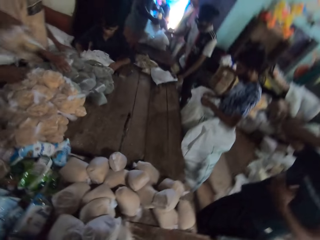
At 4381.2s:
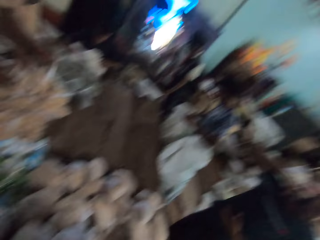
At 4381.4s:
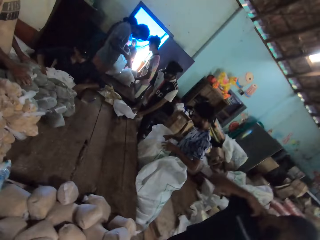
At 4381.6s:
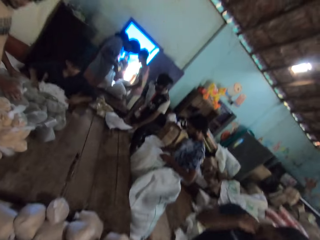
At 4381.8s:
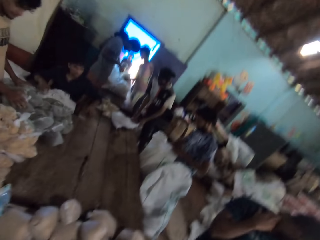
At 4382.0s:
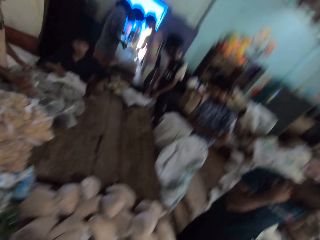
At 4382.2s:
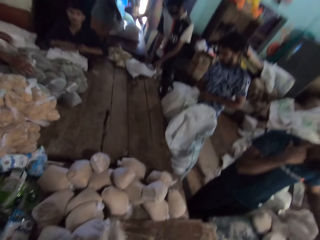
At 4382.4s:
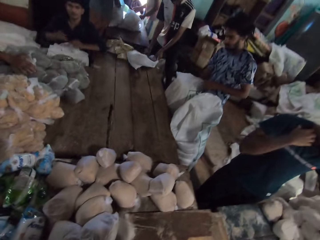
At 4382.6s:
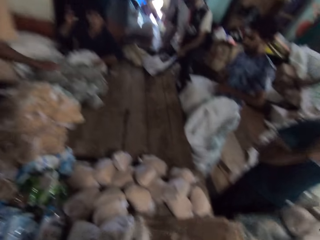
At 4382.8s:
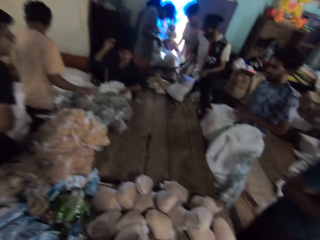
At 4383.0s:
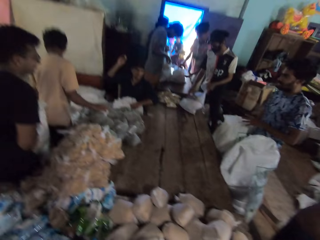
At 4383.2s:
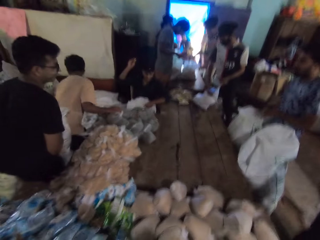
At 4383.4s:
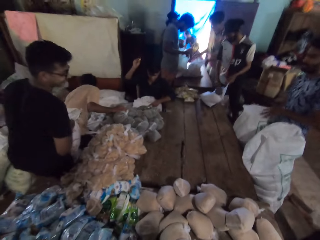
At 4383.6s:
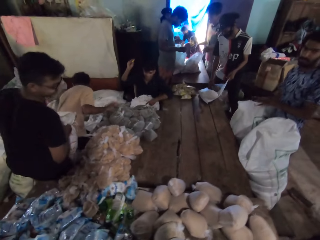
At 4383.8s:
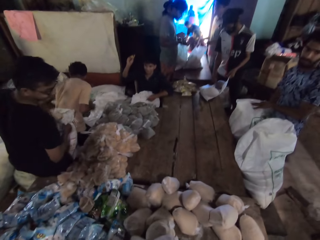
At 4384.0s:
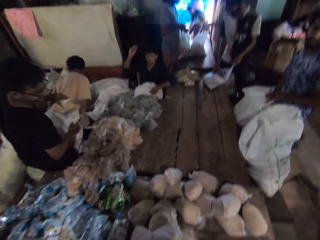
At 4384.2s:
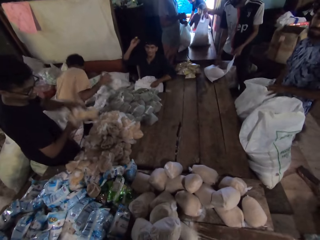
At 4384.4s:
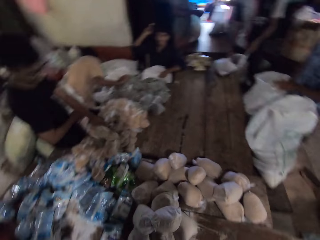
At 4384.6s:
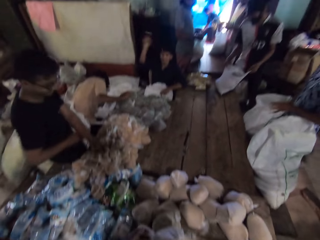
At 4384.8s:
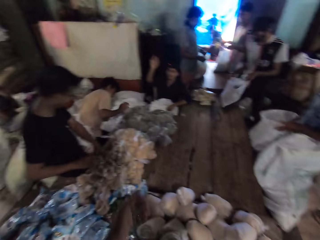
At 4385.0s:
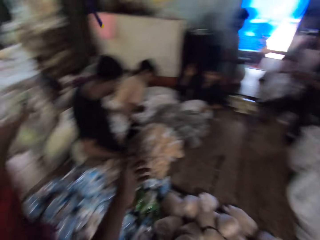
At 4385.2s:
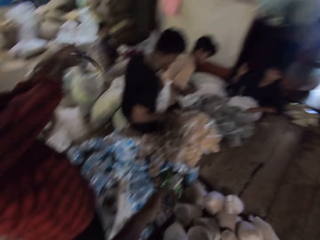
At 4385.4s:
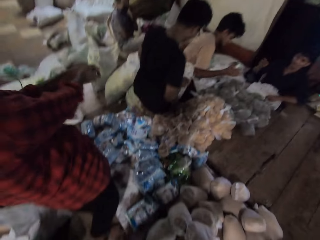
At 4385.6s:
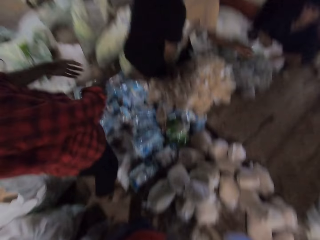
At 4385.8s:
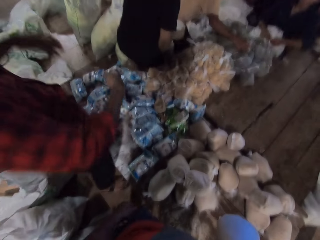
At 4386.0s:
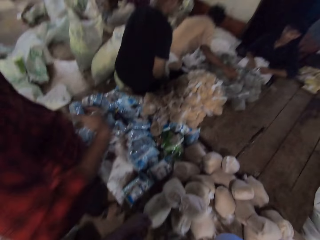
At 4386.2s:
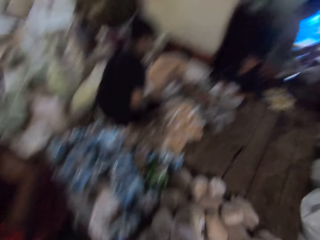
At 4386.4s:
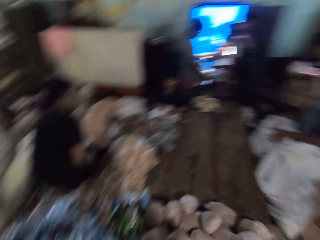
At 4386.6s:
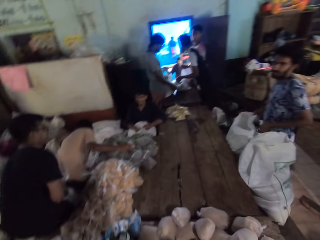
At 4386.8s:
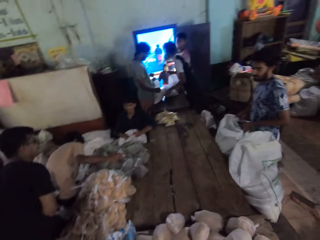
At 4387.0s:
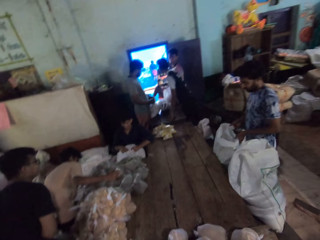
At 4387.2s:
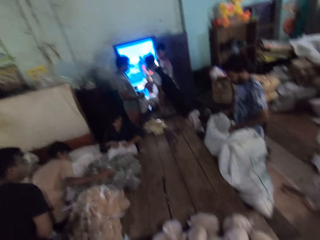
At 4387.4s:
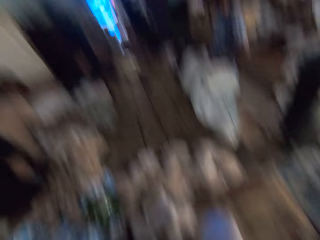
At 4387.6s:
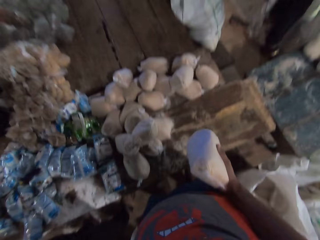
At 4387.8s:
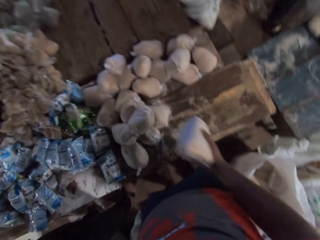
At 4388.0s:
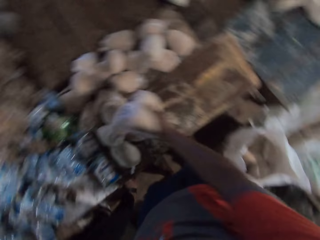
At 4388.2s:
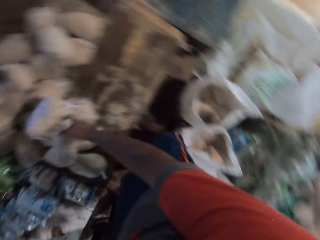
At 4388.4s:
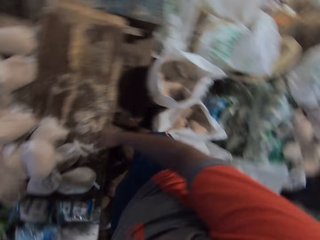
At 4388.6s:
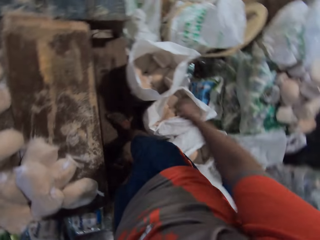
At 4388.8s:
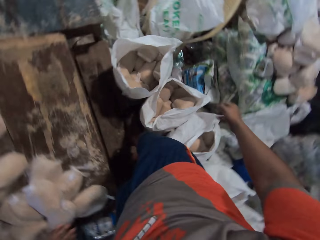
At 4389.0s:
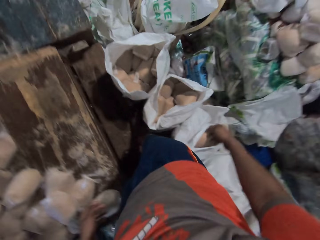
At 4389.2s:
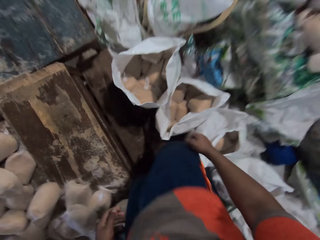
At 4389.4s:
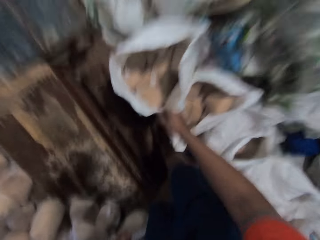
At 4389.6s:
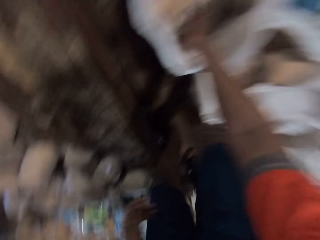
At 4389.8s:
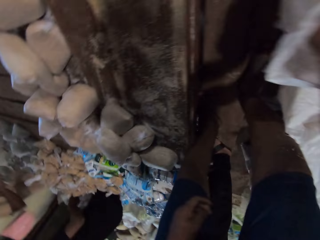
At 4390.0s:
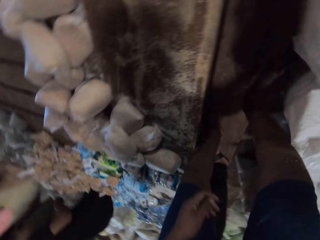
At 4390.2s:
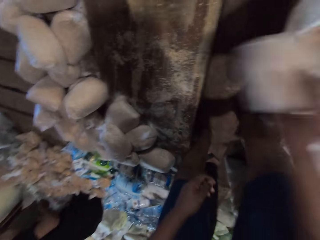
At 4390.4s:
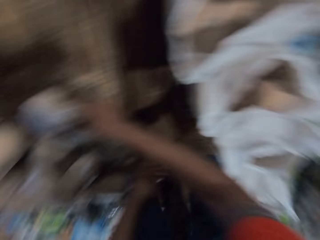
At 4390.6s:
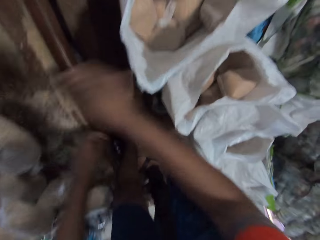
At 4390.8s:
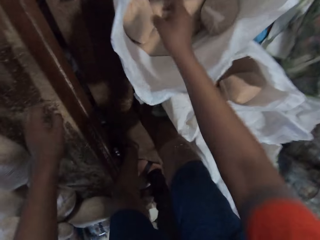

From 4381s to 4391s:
The camera wearer stares around. A man drops the bag of flour on the table bag with his right hand. The man picks up a bag of flour from the sack with his right hand, drops the bag of flour on the table bag with his right hand, and picks up a bag of flour from the sack with his right hand. The camera wearer drops the bag of flour on the table with his right hand. He picks up a bag of flour from the sack on the floor with his right hand. He drops the bag of flour on the table with his right hand.
